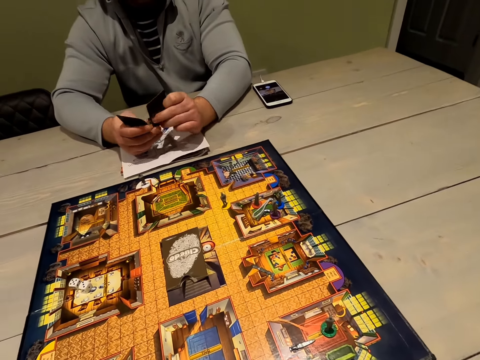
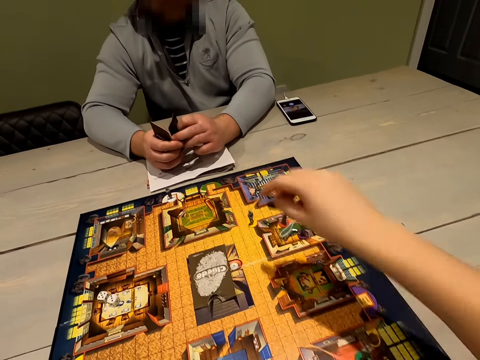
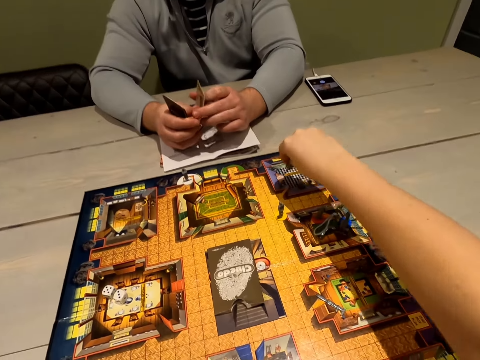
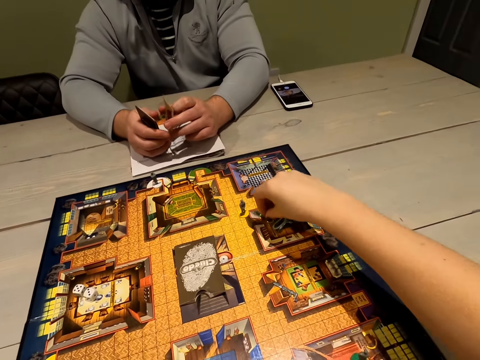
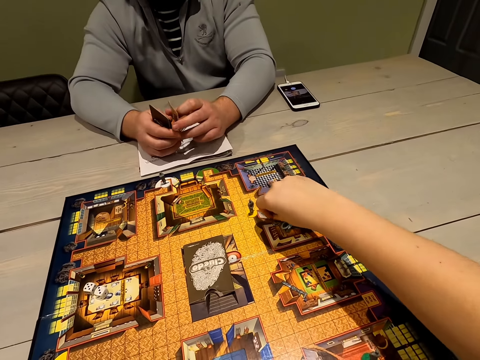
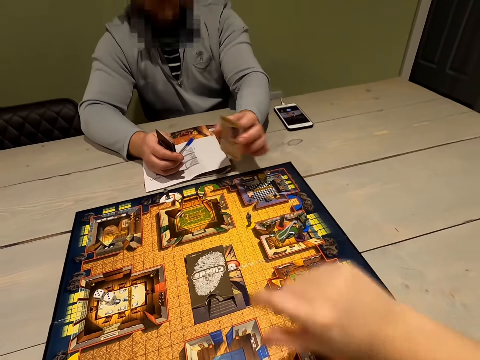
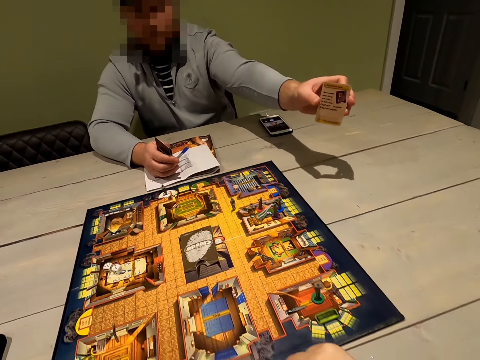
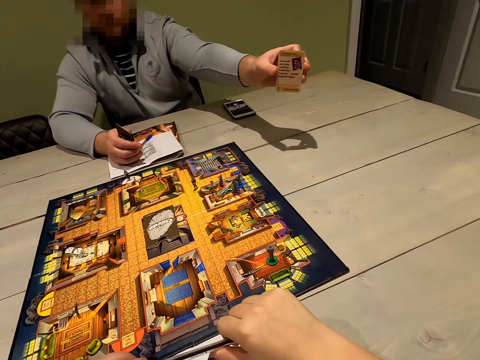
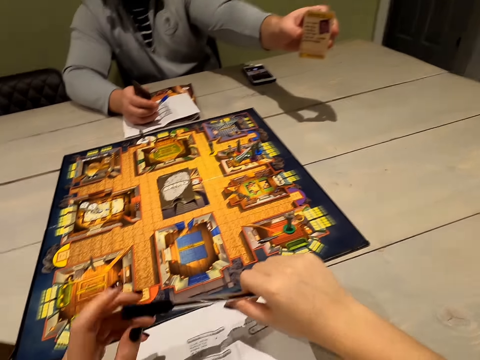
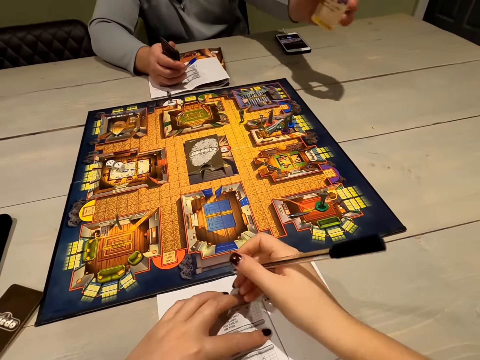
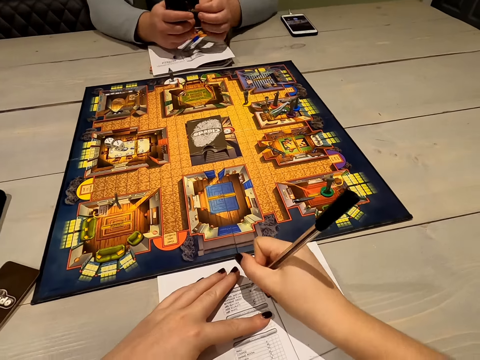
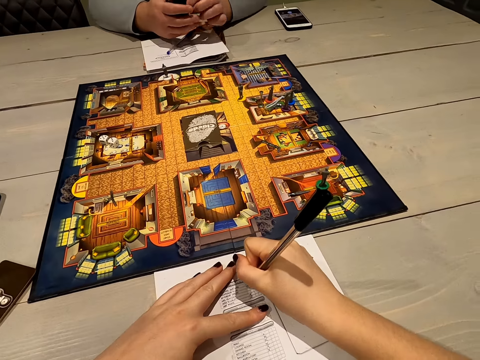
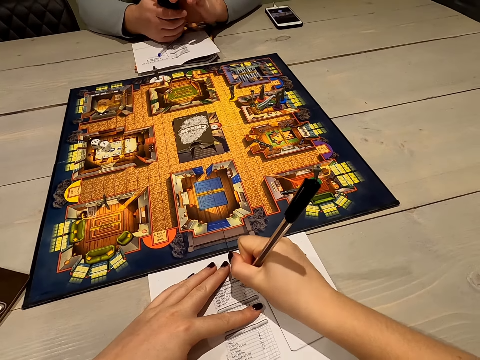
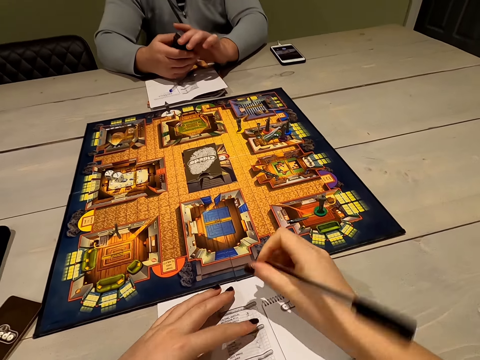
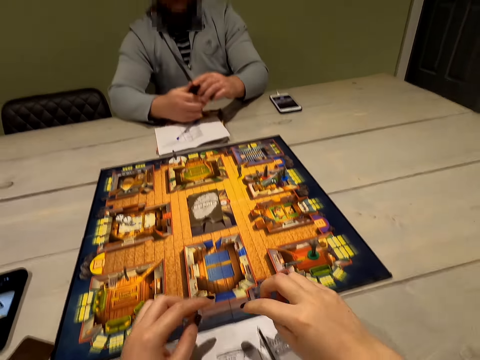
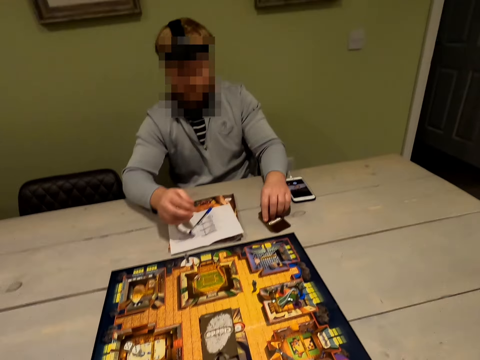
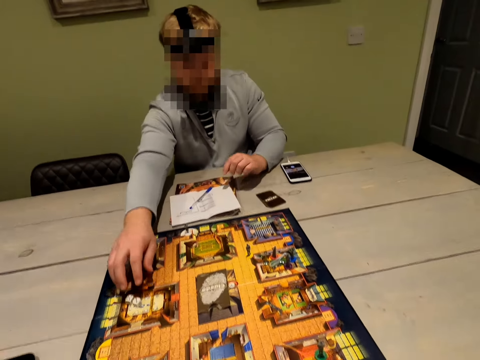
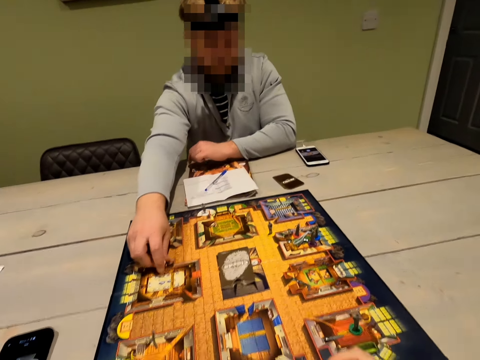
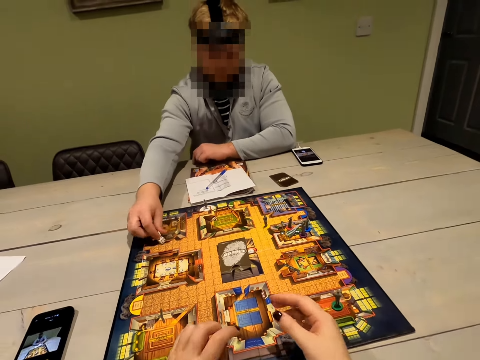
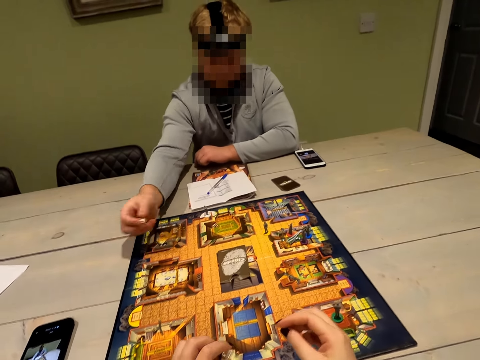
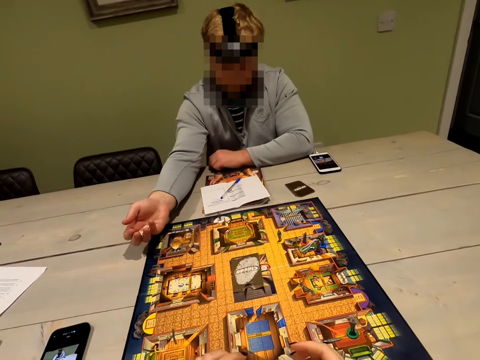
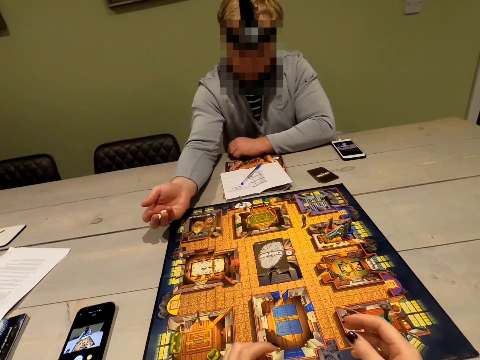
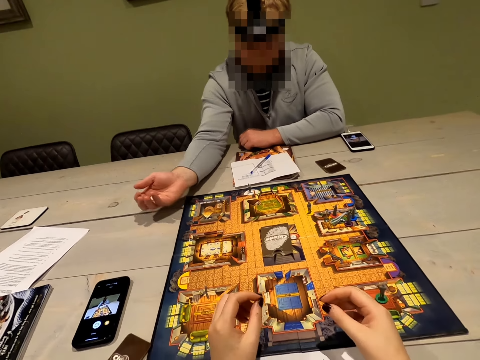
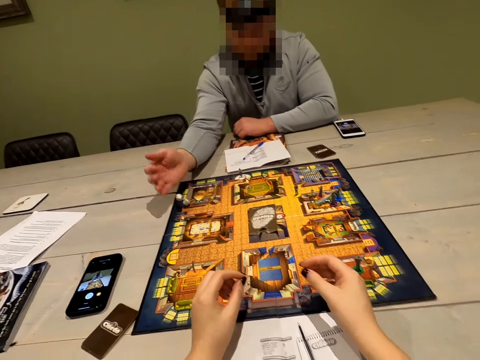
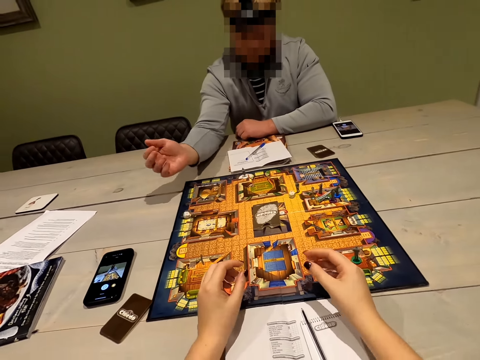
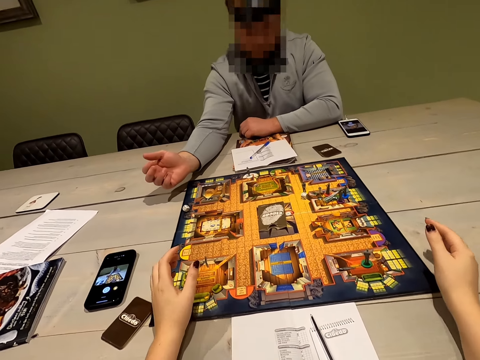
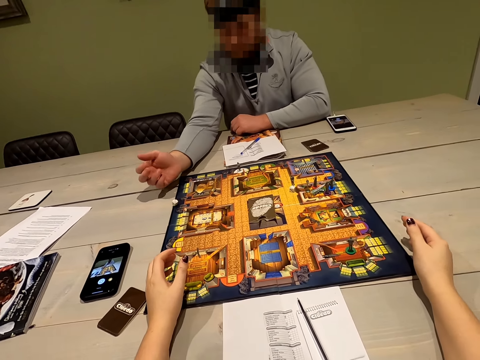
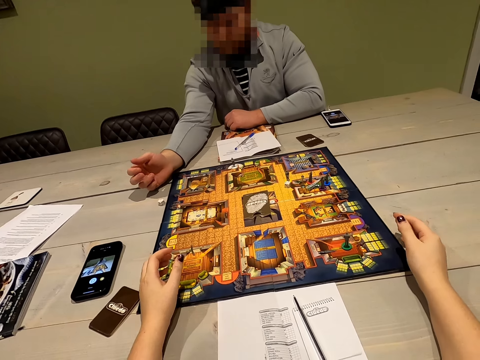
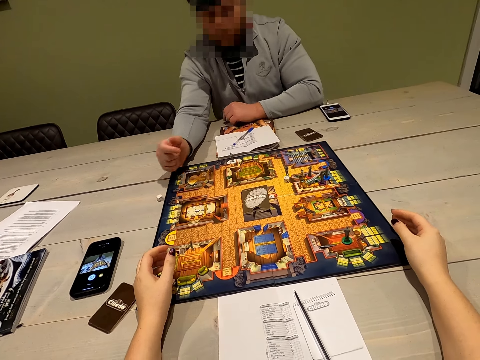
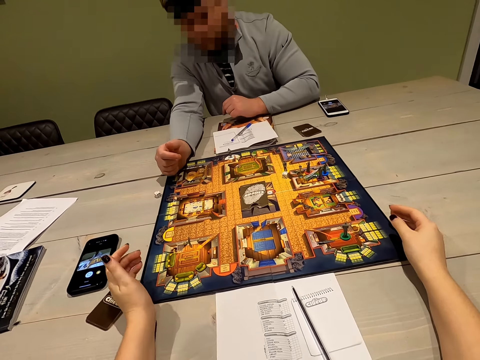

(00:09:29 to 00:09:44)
The camera wearer moves a chessman. A person holds up a card. The camera wearer writes on a book with the pen and puts the pen down. The person puts the cards down, picks up dice on the board game, shakes the dice in his hand, rolls the dice, and drops the dice on the board game.

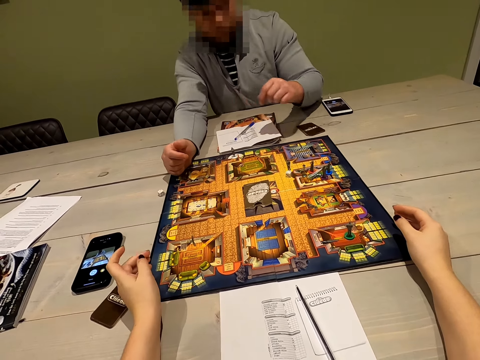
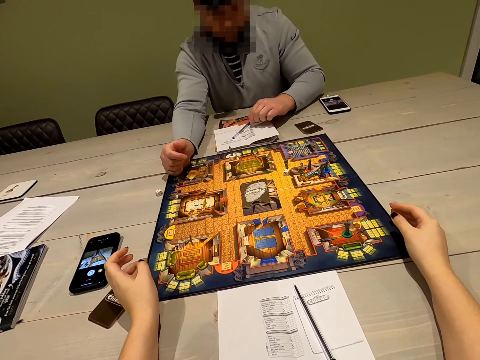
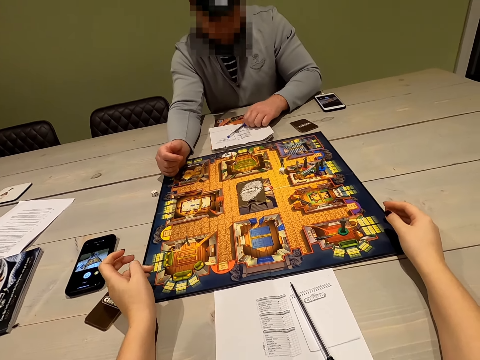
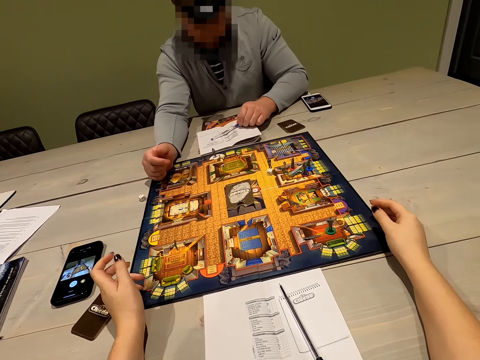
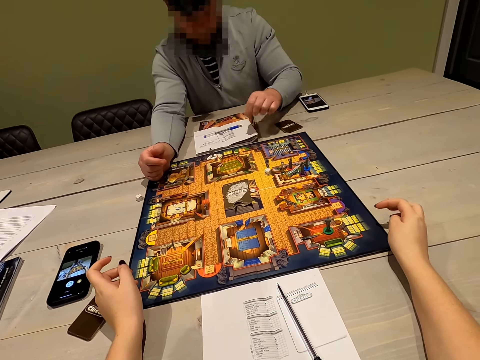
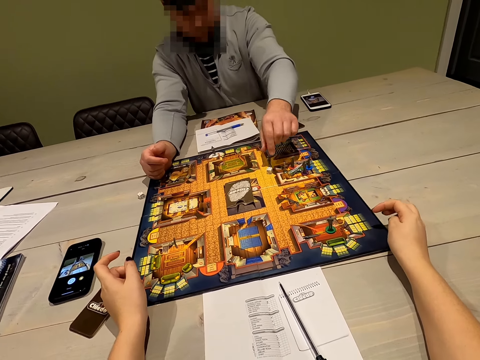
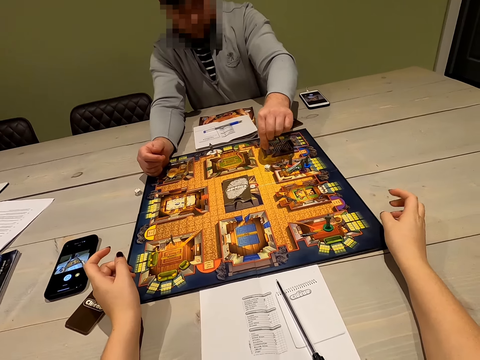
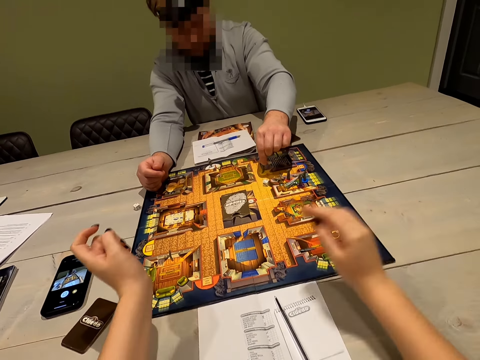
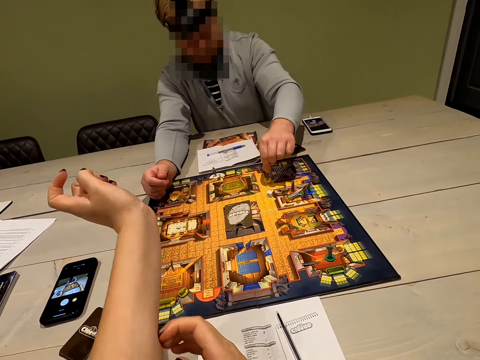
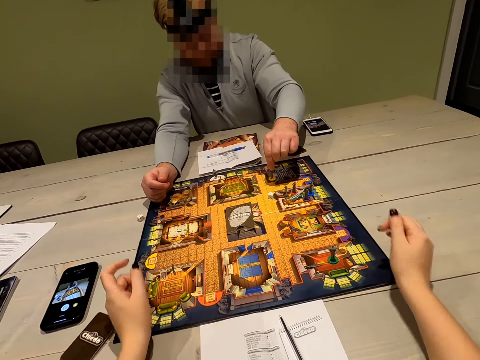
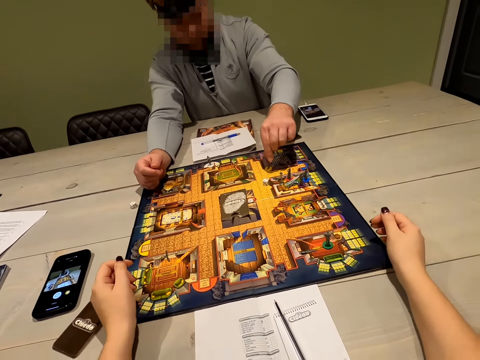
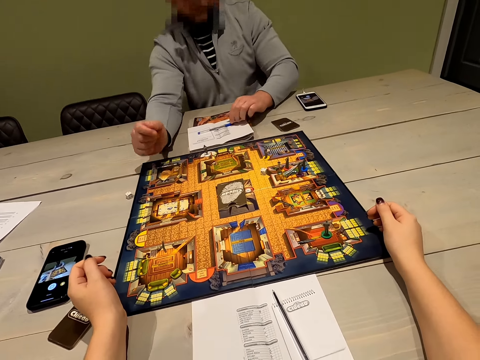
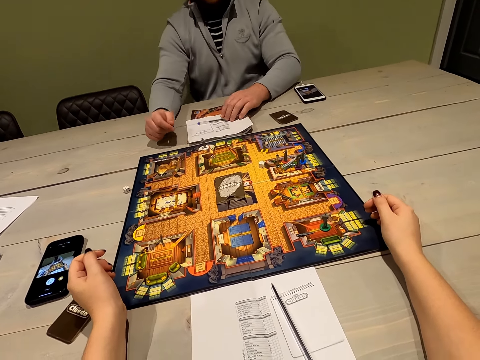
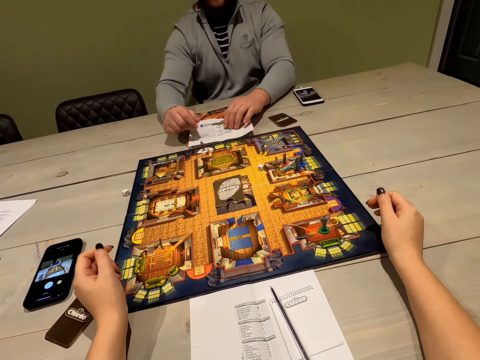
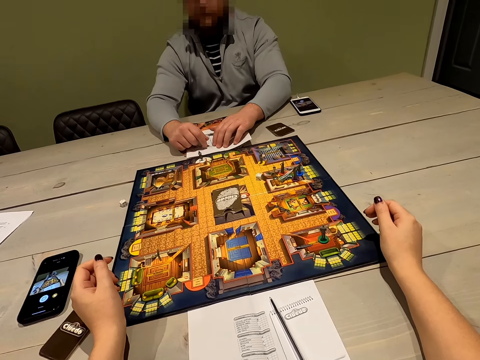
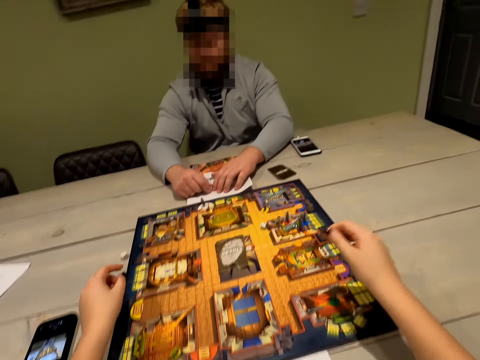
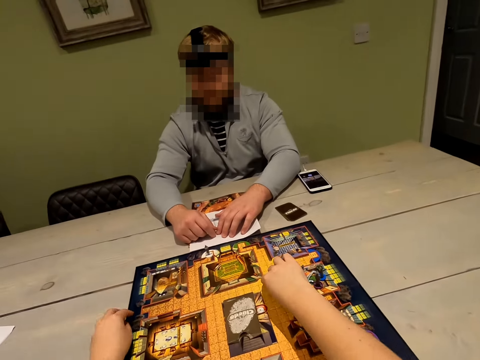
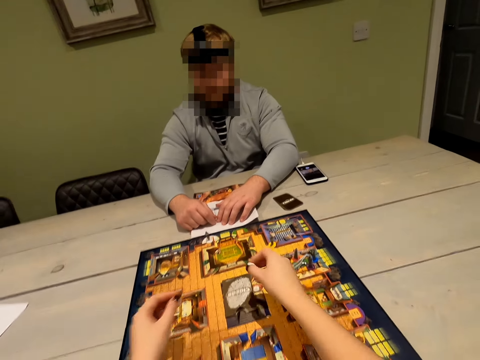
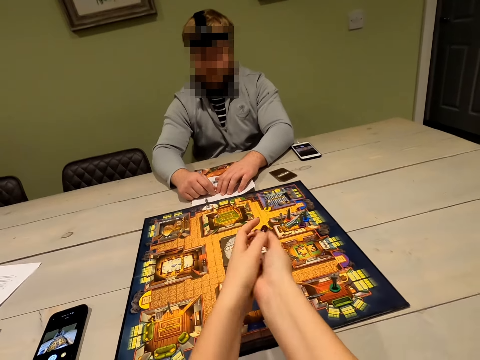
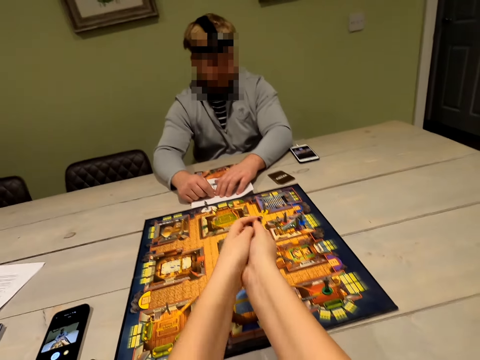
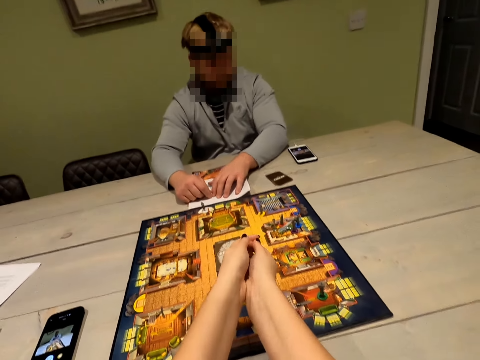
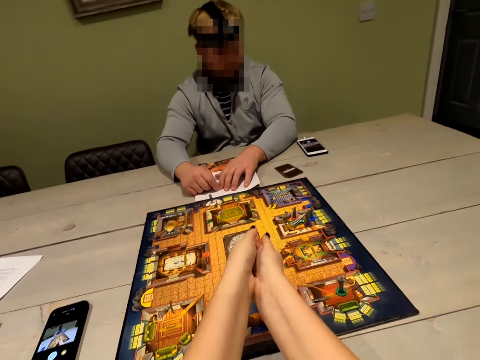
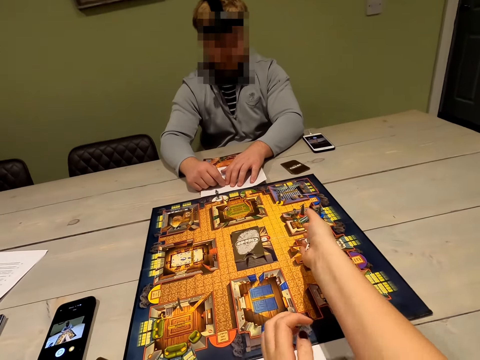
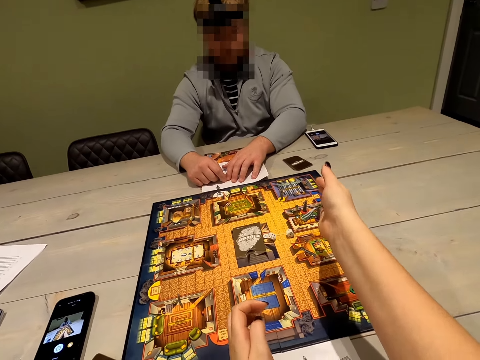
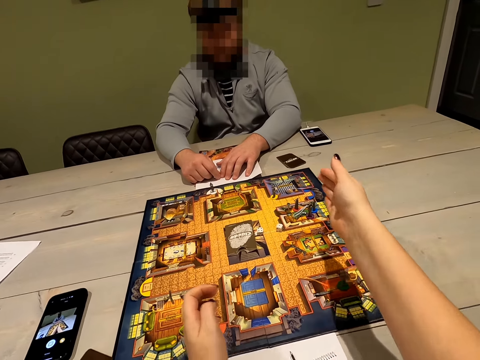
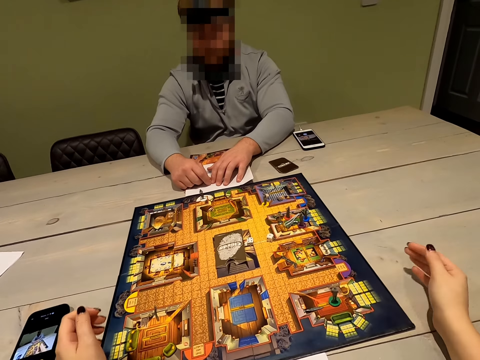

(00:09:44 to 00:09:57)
A person moves a pawn piece on the board game. The camera wearer picks up the dice on the board game. She shakes the dice in her hand, rolls the dice, and drops the dice on the board game.
